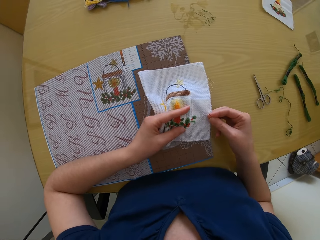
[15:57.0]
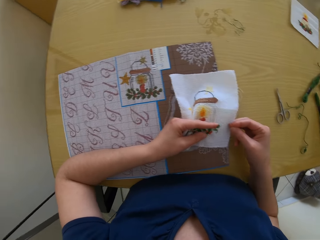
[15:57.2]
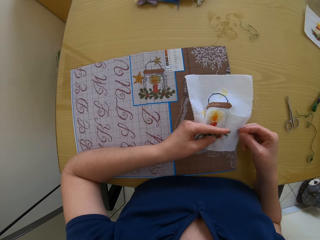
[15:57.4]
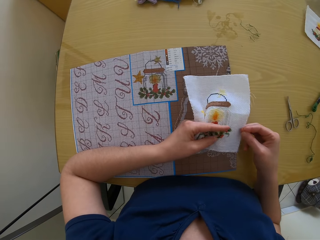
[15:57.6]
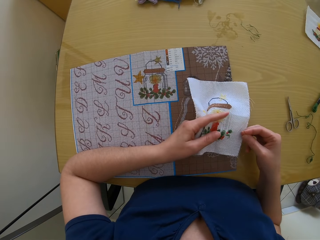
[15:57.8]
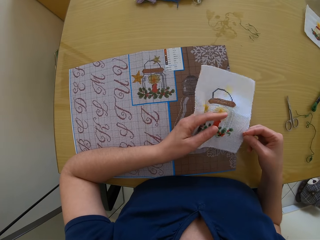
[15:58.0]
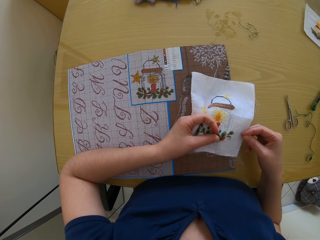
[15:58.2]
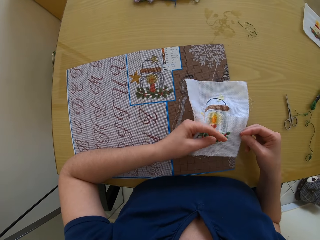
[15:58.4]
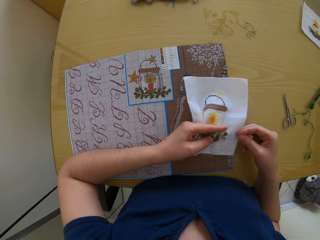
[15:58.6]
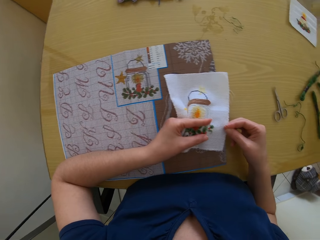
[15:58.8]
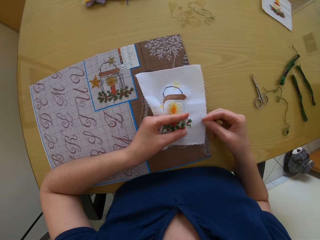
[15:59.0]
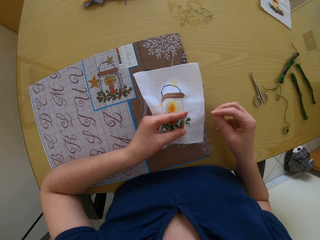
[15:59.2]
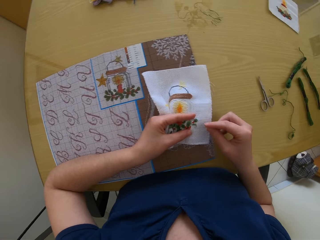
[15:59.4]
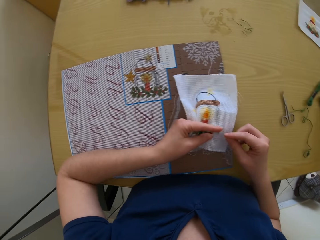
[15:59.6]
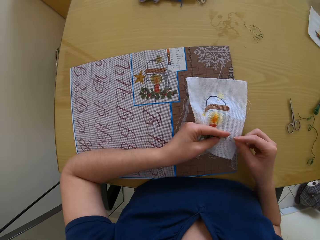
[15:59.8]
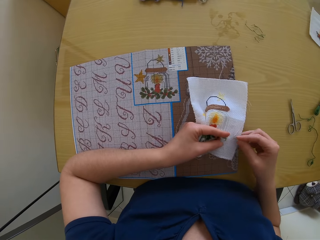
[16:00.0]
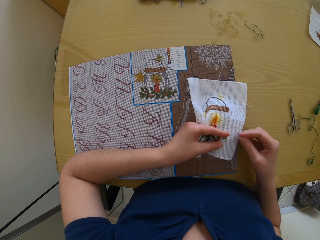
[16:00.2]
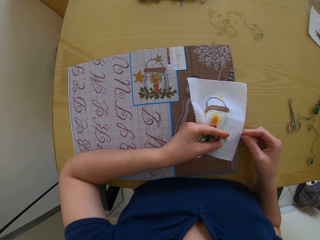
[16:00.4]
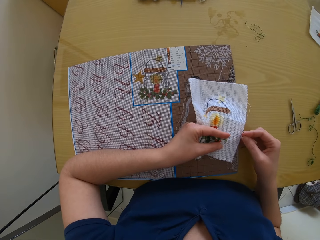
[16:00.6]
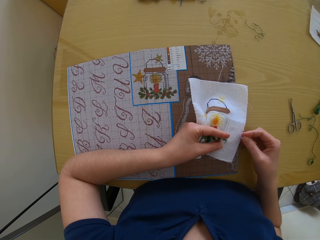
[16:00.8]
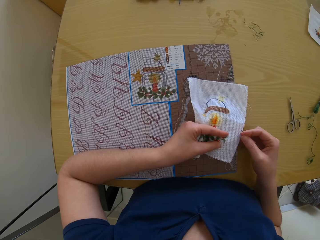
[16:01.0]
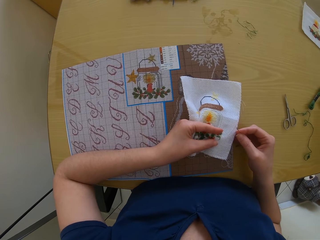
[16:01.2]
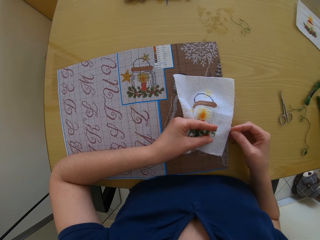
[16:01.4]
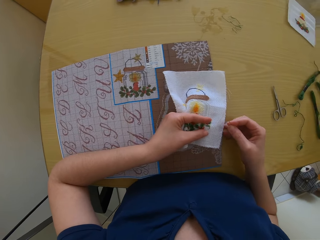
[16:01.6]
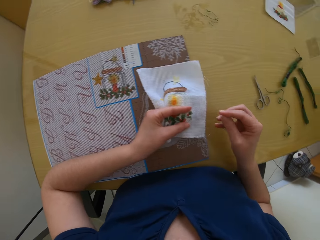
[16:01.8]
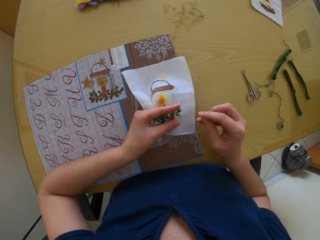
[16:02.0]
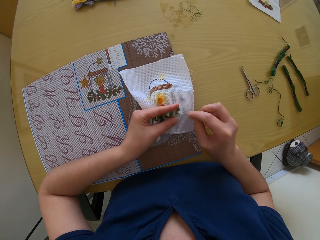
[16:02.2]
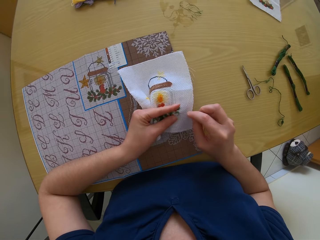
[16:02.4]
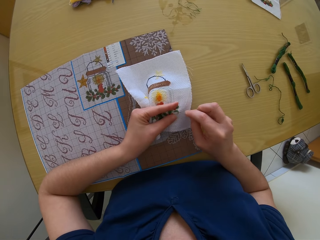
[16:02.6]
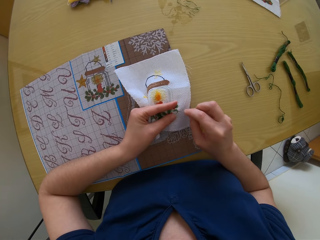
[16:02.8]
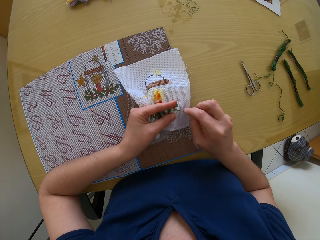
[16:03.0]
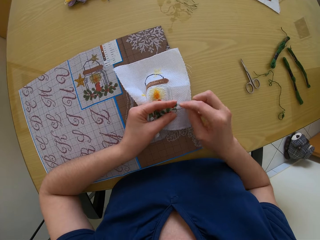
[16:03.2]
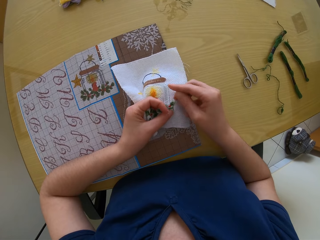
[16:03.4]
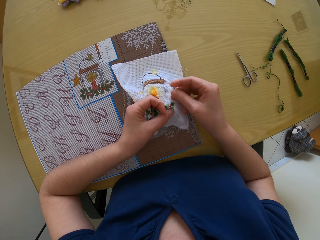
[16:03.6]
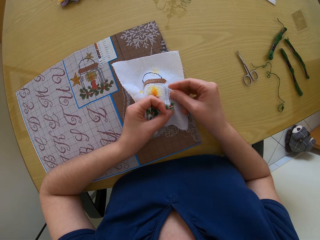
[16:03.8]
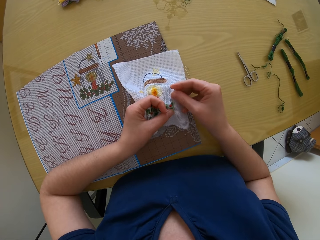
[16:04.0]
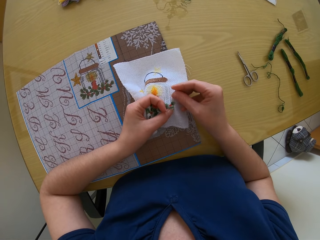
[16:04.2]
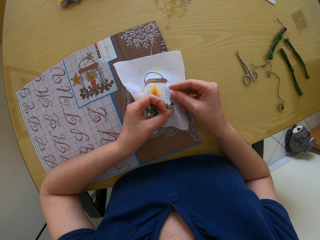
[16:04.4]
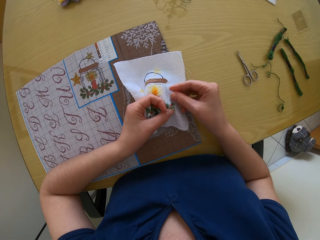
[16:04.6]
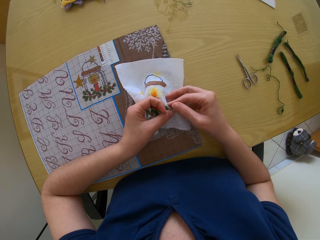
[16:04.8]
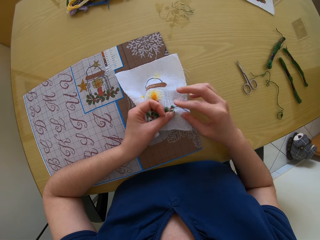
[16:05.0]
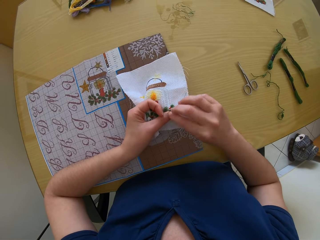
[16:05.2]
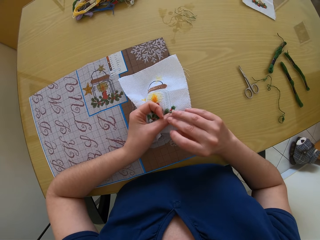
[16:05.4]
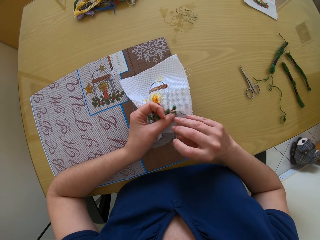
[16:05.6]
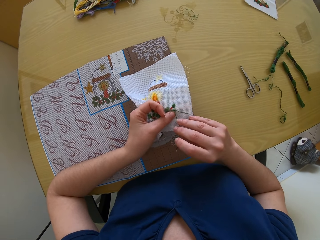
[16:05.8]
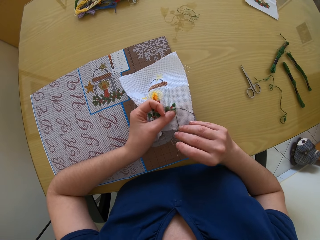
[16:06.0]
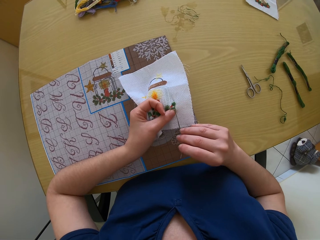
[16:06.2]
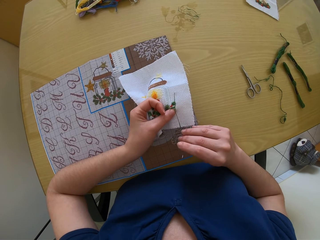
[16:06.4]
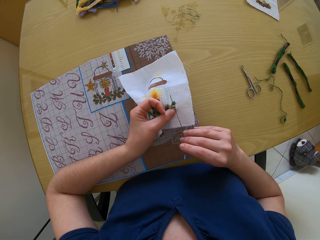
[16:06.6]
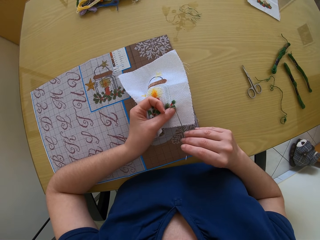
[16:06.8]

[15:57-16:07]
The camera wearer makes an embroidery on the piece of cloth with the needle and thread in her right hand.

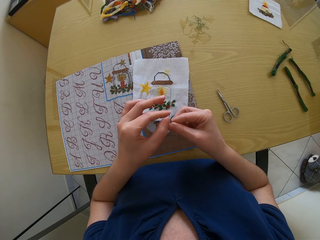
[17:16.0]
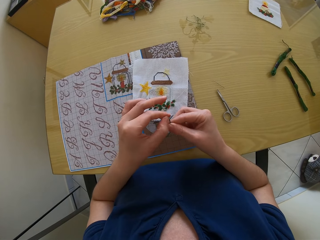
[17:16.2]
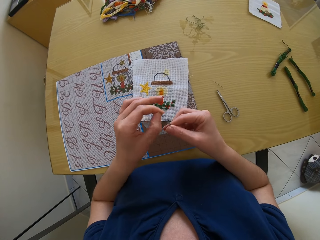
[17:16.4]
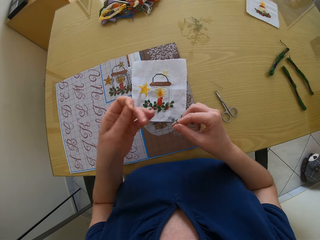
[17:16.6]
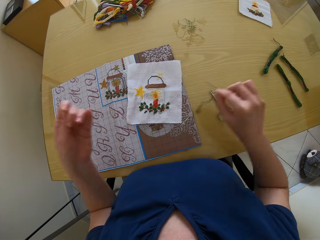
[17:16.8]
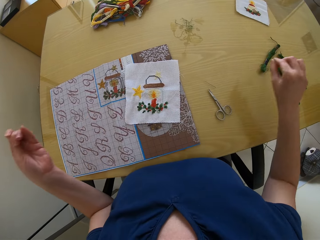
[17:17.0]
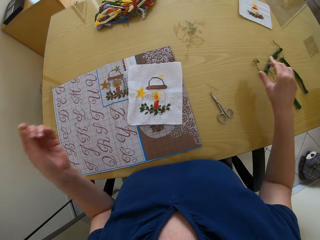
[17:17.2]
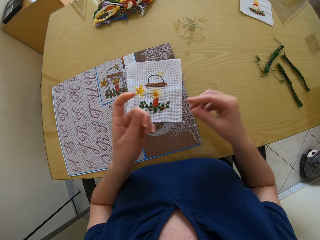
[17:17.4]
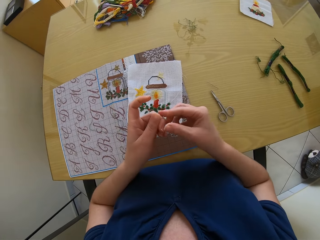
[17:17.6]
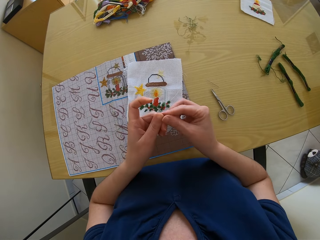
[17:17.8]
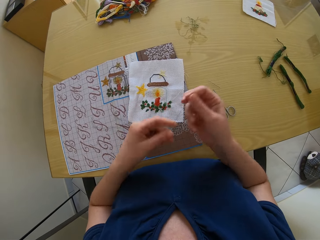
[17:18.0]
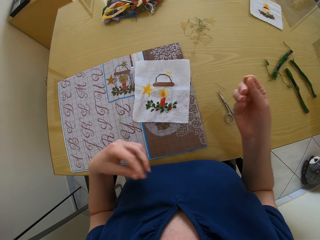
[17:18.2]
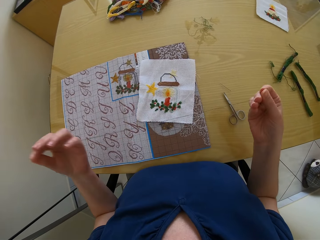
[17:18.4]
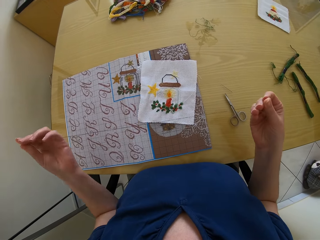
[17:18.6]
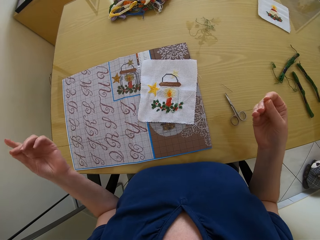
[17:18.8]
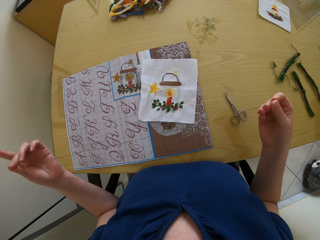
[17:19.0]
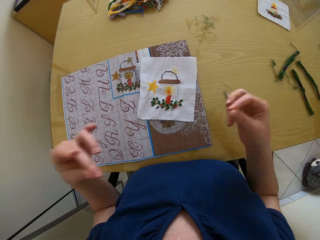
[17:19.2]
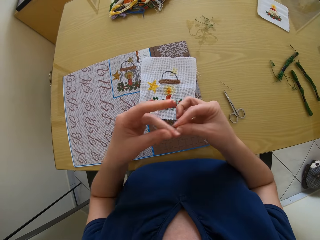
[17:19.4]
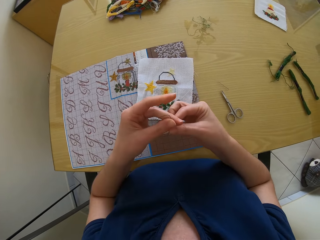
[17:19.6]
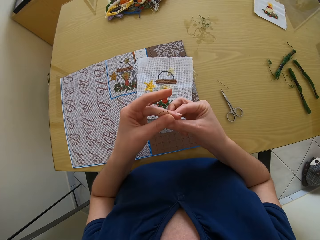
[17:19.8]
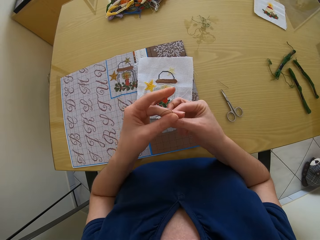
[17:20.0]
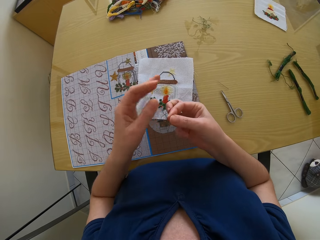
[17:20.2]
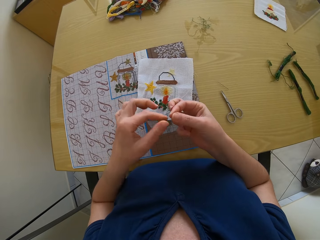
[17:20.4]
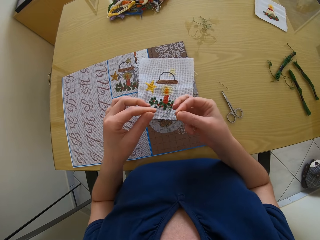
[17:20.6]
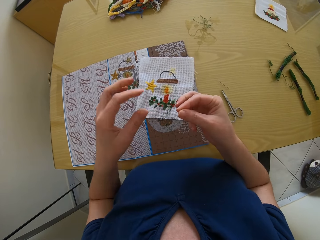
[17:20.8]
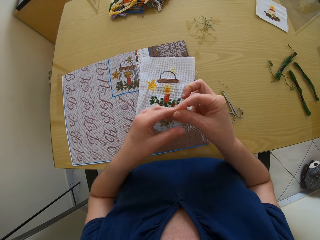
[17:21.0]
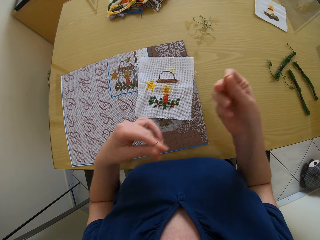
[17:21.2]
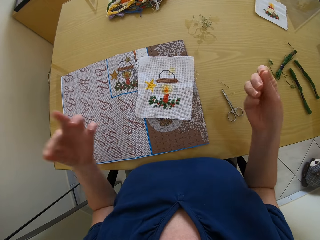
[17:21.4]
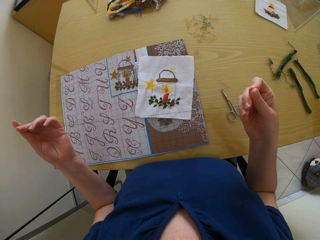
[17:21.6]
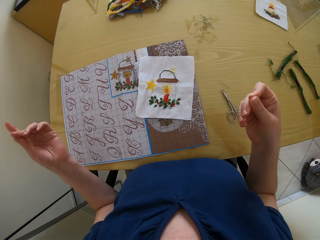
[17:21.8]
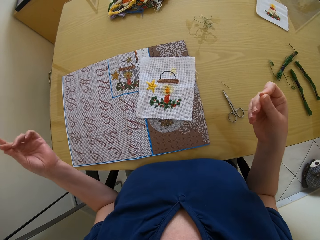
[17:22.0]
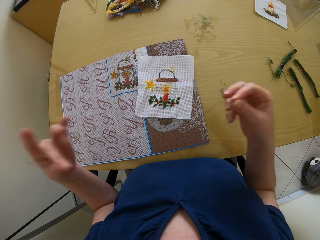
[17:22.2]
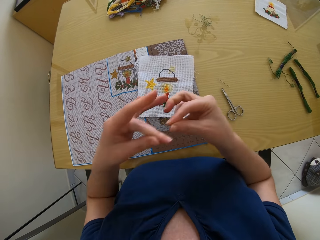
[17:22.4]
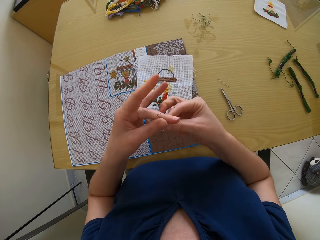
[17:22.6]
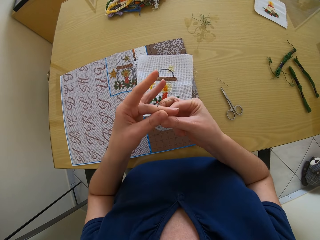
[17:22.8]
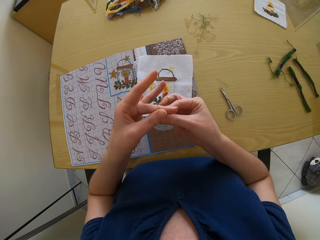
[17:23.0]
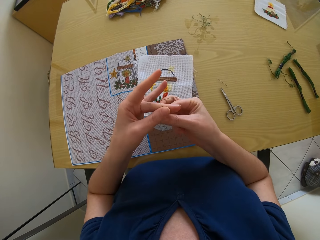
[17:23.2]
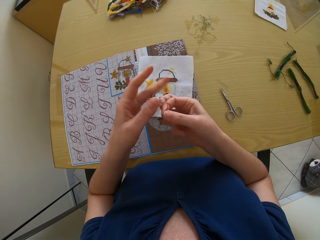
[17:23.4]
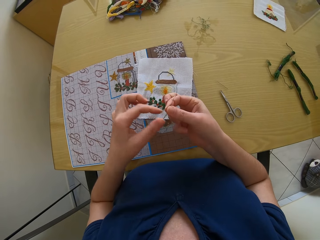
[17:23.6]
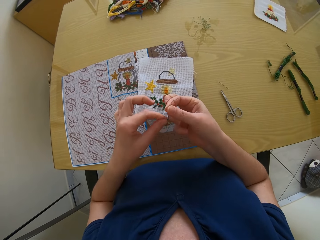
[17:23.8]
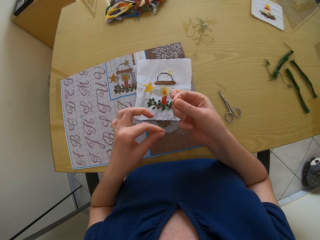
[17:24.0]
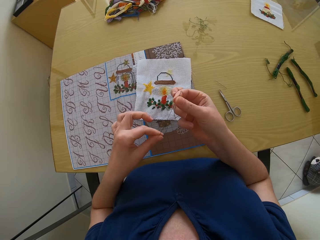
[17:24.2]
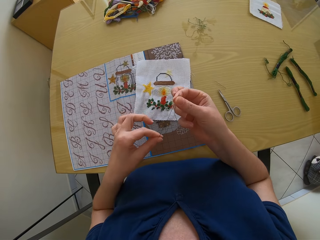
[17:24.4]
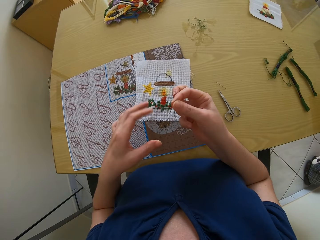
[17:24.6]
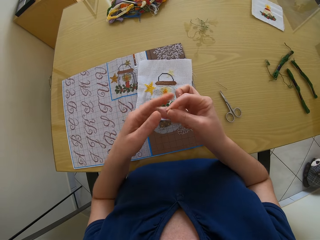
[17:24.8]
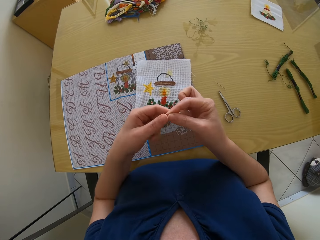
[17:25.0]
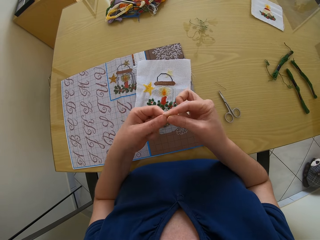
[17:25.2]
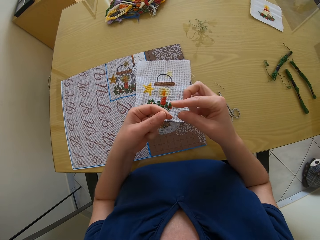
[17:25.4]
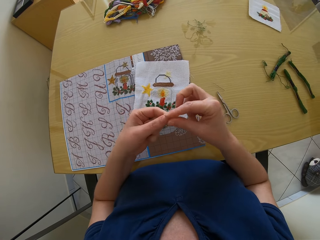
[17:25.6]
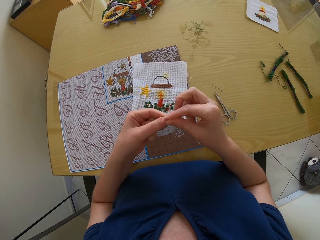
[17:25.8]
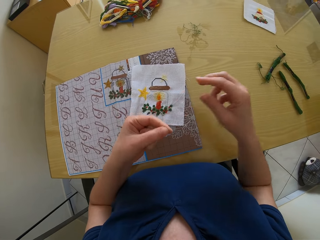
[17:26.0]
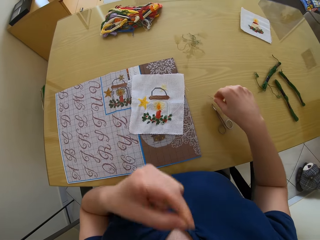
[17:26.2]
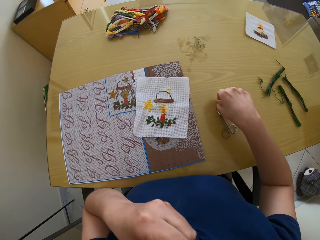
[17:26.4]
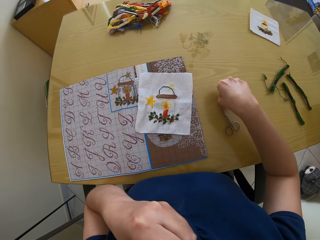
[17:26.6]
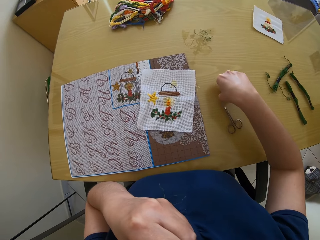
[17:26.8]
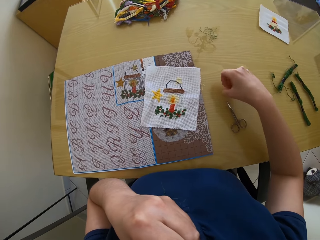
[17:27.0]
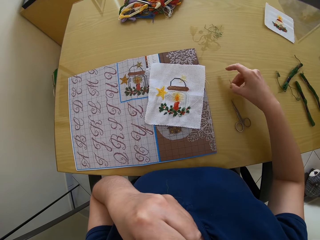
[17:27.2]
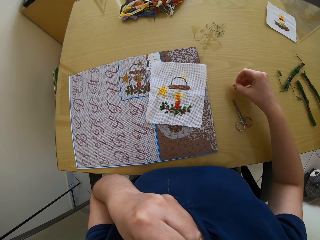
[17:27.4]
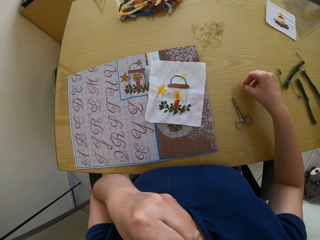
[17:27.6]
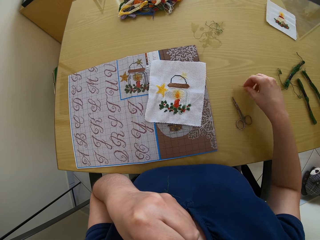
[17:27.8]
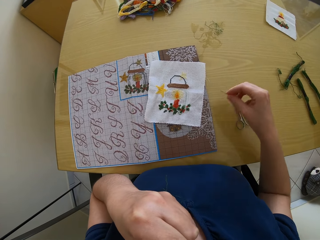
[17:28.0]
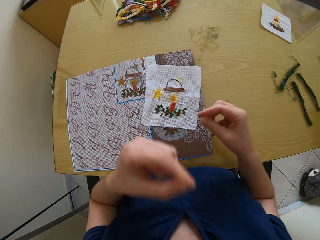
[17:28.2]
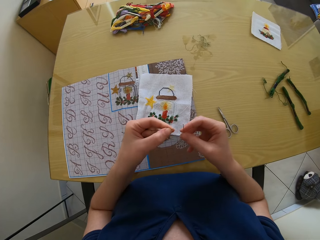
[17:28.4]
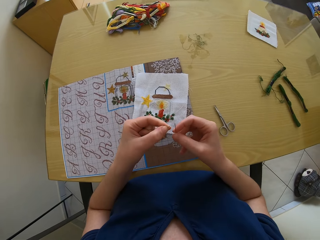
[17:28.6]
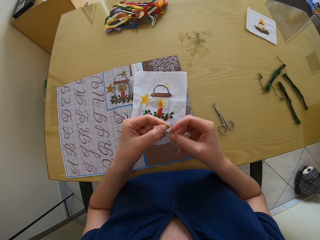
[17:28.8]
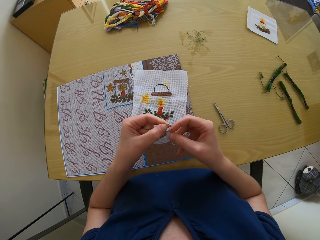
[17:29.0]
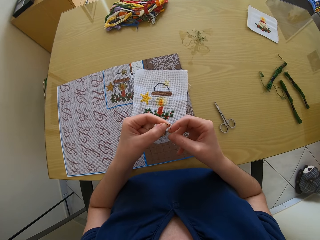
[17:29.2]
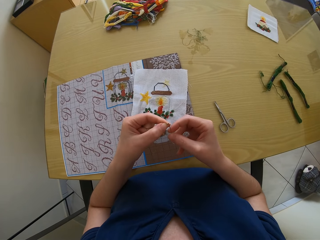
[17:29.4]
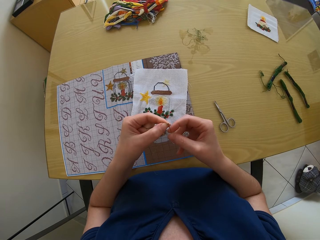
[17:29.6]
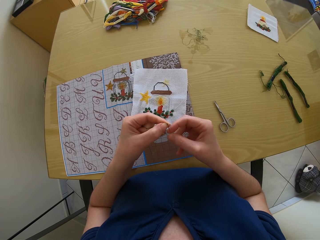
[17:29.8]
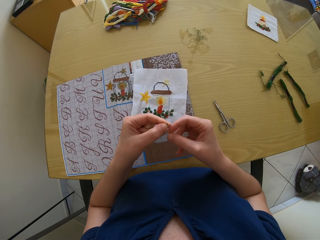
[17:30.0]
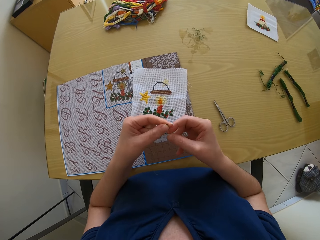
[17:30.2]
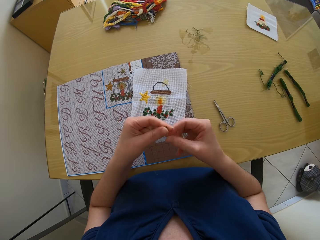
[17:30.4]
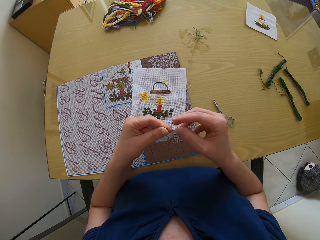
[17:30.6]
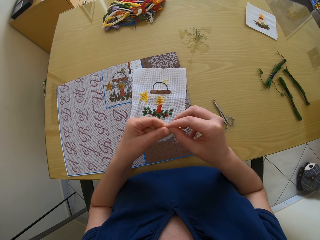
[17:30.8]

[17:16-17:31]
The camera wearer drops a piece of thread on the table with her right hand. She folds the piece of thread in both of her hands. She picks the needle from the table with her right hand. She threads the needle with both of her hands.
